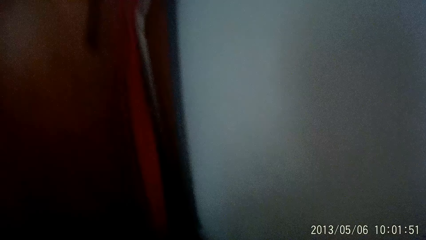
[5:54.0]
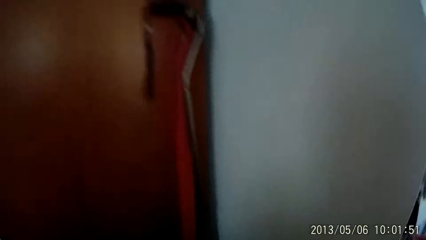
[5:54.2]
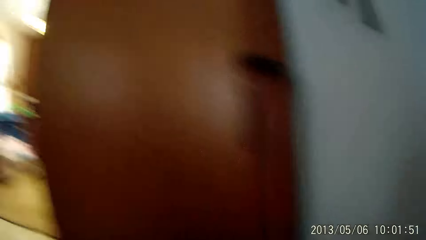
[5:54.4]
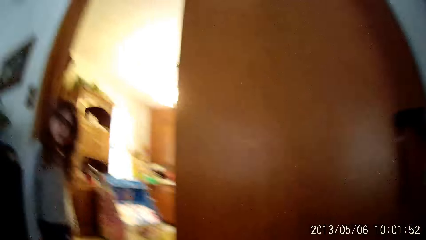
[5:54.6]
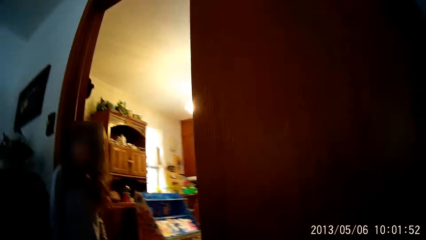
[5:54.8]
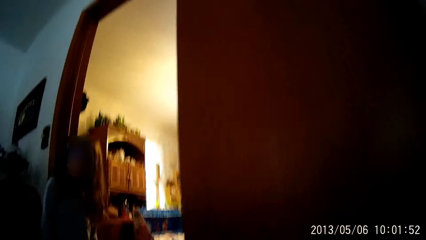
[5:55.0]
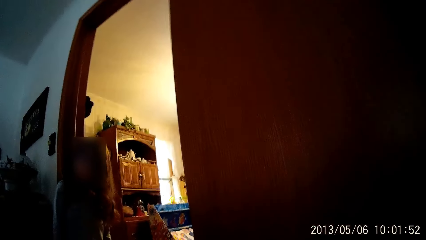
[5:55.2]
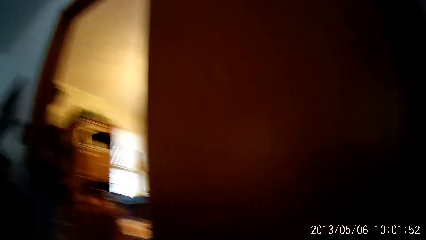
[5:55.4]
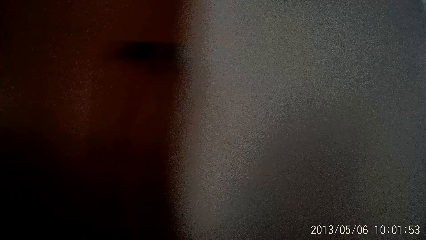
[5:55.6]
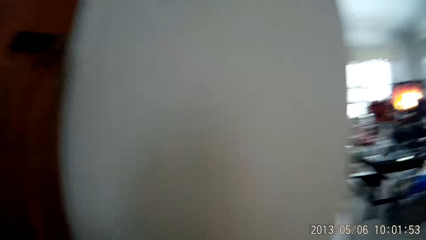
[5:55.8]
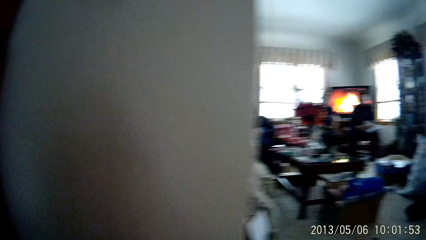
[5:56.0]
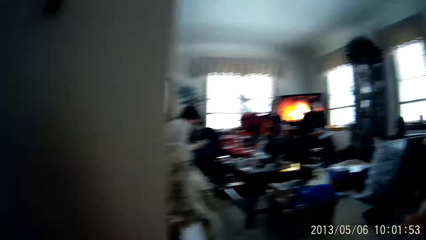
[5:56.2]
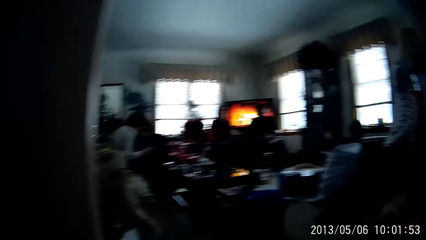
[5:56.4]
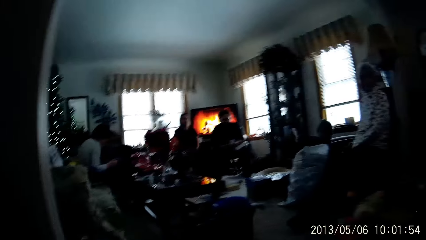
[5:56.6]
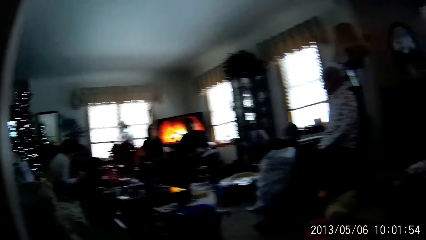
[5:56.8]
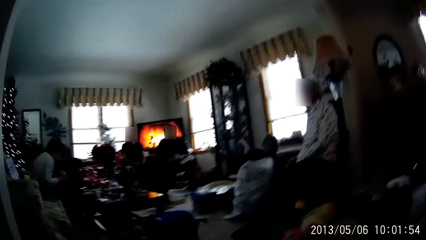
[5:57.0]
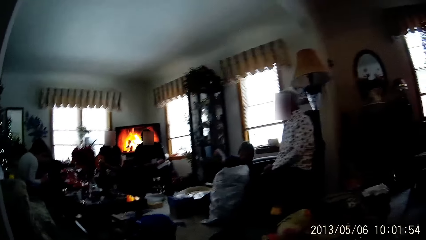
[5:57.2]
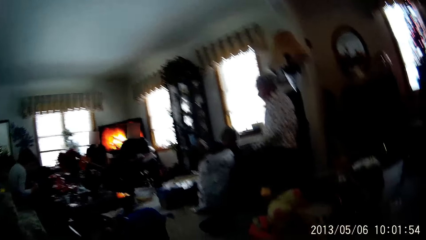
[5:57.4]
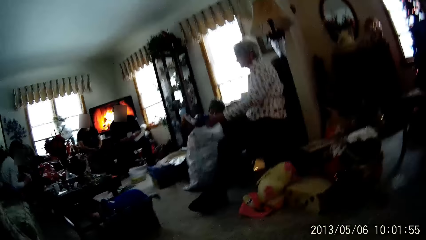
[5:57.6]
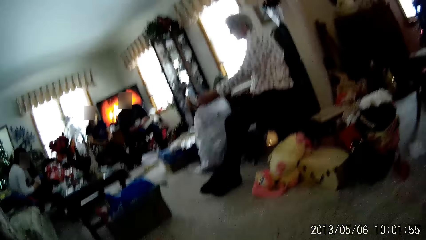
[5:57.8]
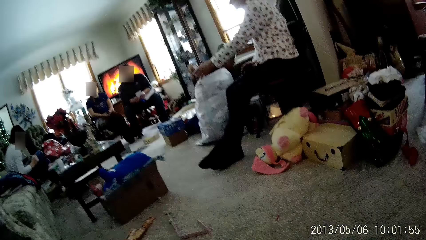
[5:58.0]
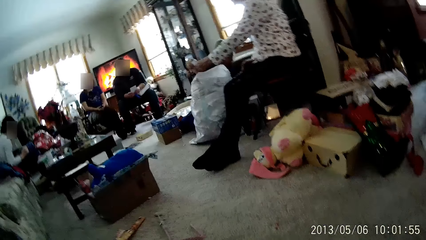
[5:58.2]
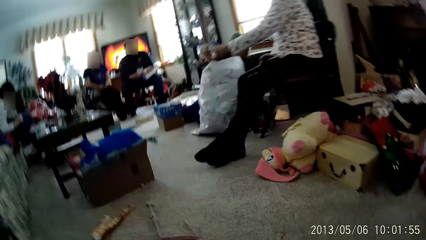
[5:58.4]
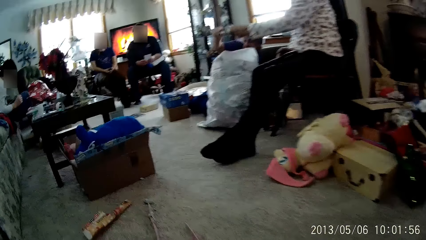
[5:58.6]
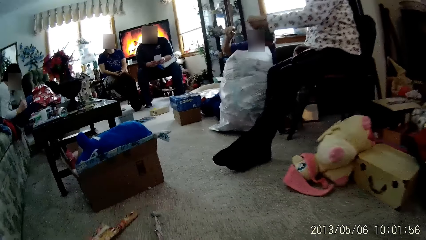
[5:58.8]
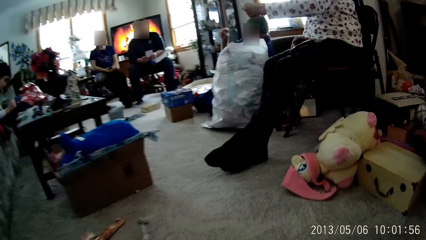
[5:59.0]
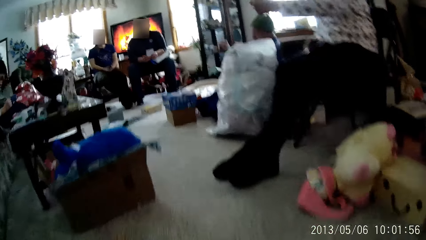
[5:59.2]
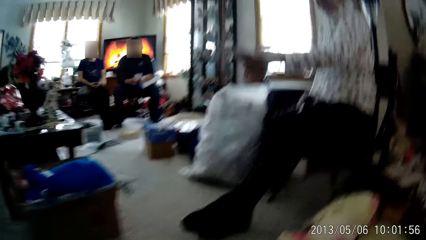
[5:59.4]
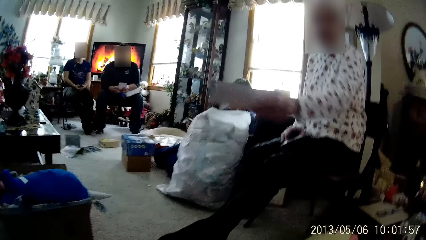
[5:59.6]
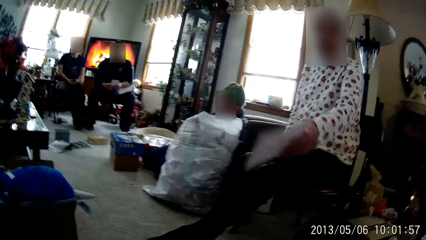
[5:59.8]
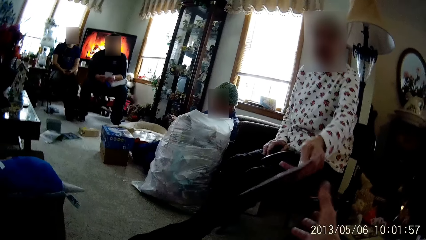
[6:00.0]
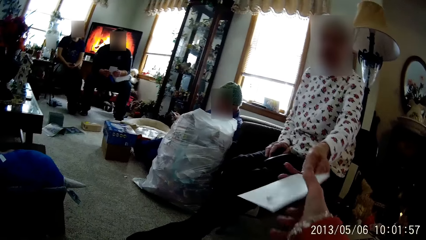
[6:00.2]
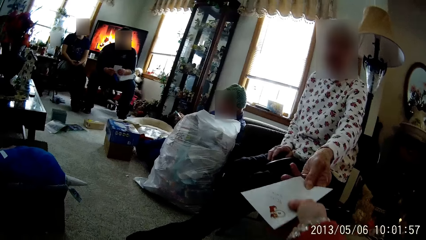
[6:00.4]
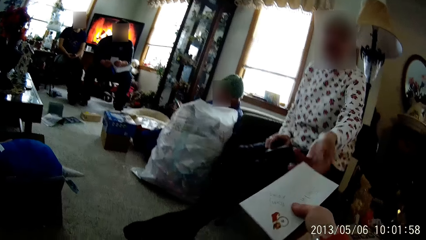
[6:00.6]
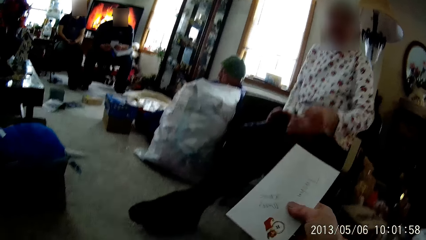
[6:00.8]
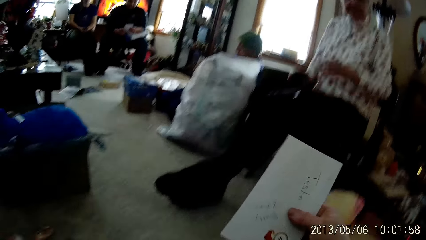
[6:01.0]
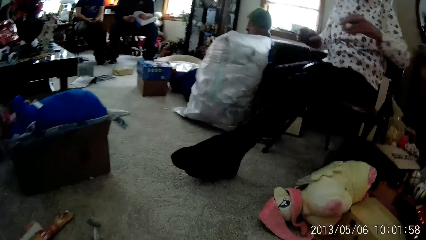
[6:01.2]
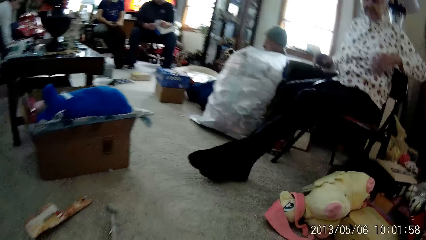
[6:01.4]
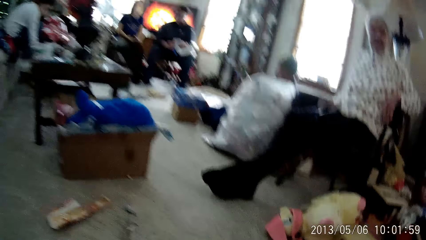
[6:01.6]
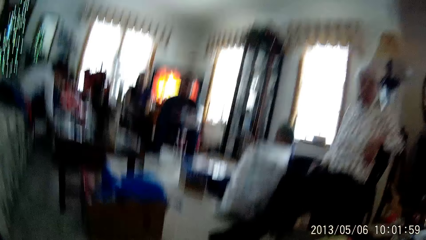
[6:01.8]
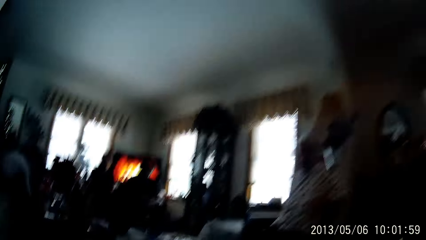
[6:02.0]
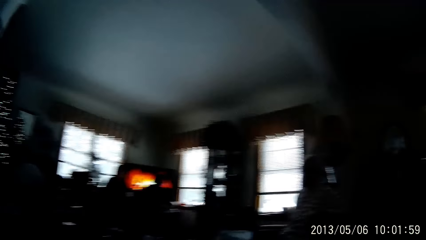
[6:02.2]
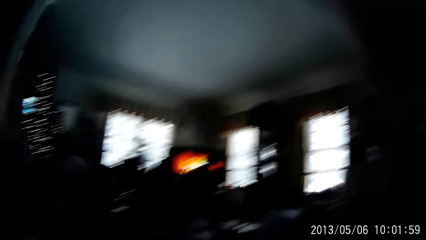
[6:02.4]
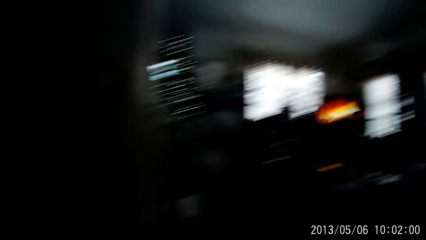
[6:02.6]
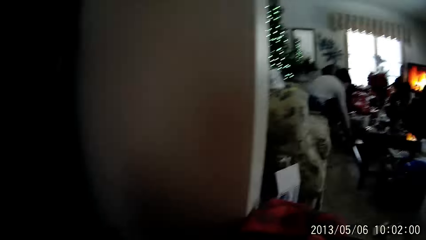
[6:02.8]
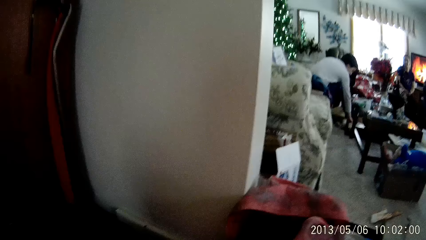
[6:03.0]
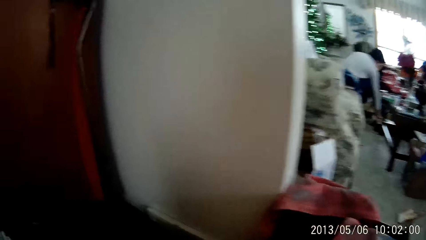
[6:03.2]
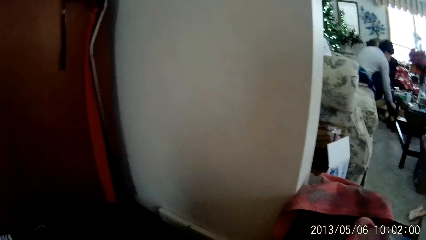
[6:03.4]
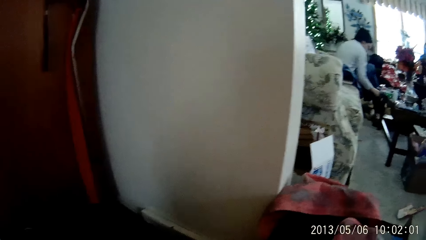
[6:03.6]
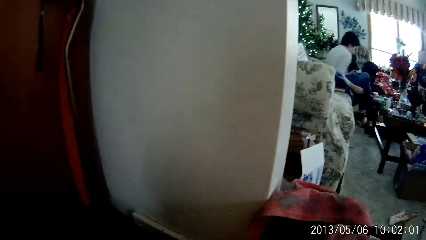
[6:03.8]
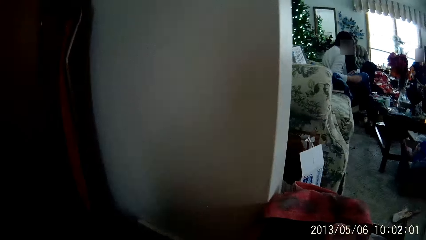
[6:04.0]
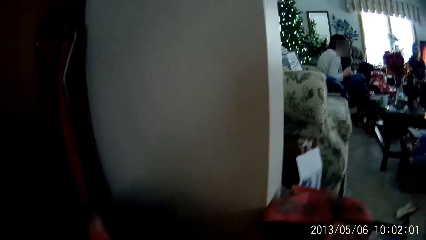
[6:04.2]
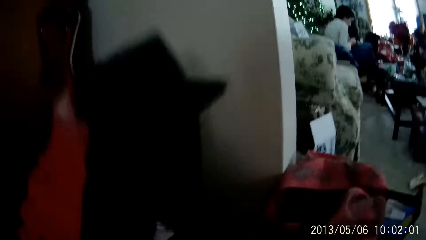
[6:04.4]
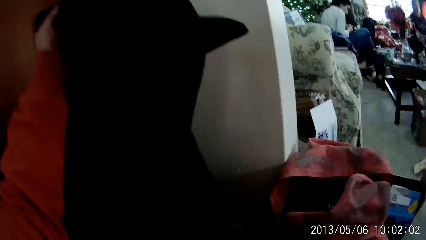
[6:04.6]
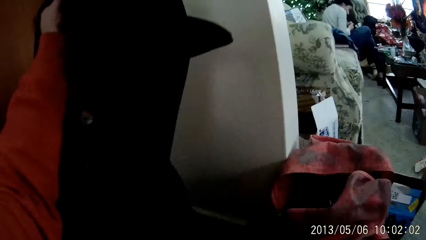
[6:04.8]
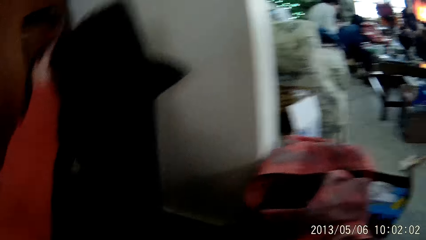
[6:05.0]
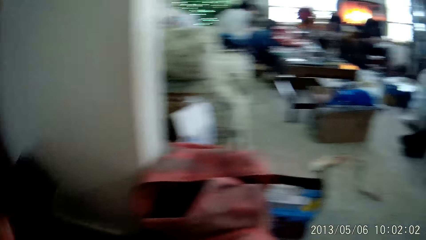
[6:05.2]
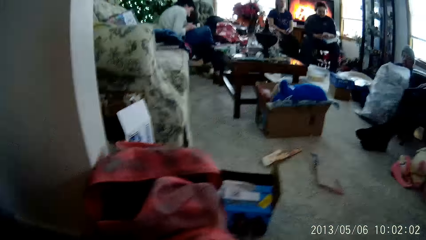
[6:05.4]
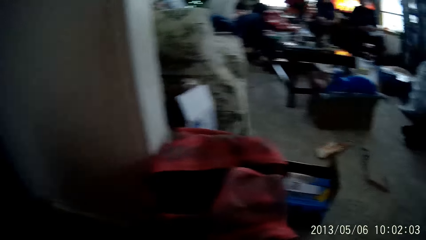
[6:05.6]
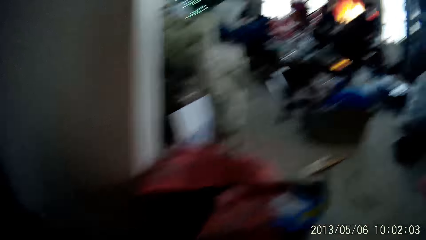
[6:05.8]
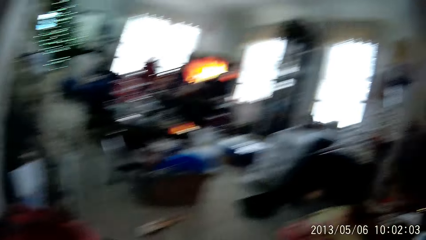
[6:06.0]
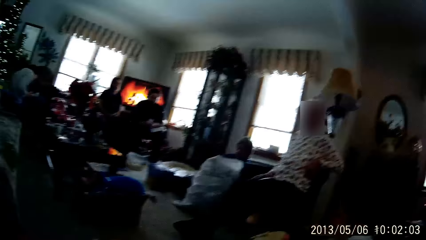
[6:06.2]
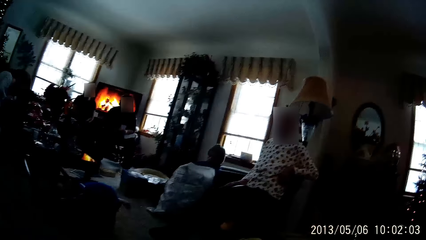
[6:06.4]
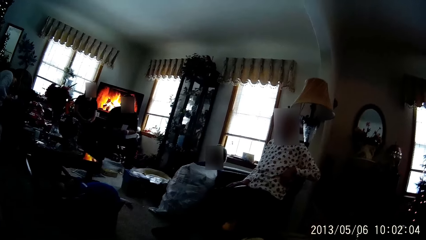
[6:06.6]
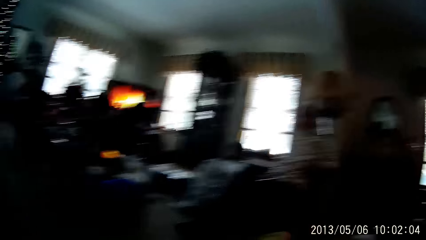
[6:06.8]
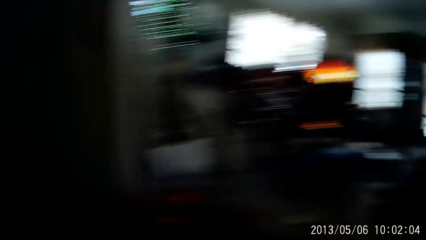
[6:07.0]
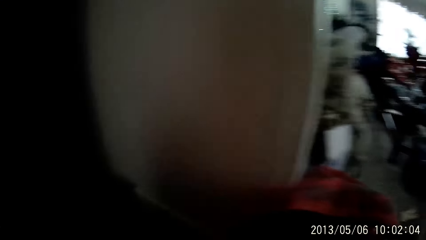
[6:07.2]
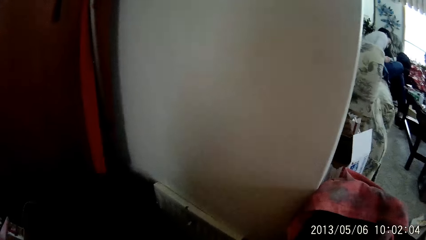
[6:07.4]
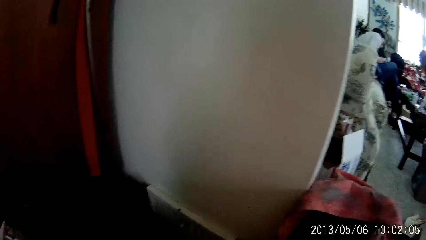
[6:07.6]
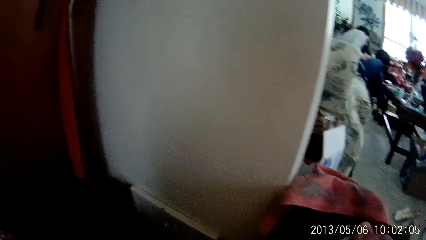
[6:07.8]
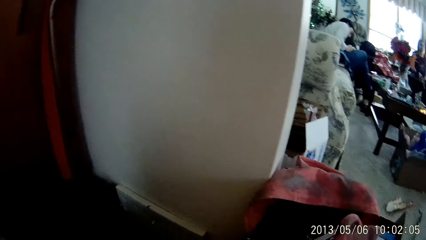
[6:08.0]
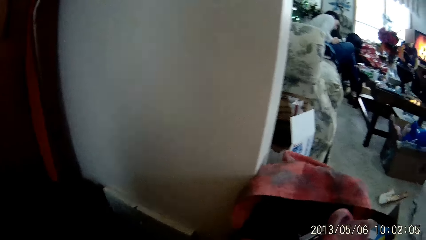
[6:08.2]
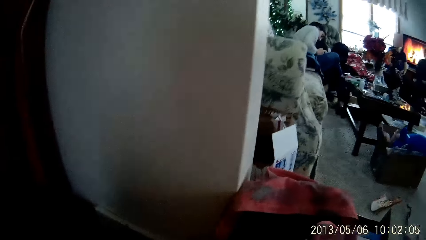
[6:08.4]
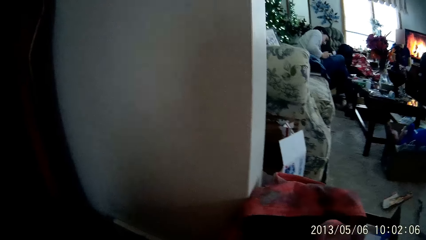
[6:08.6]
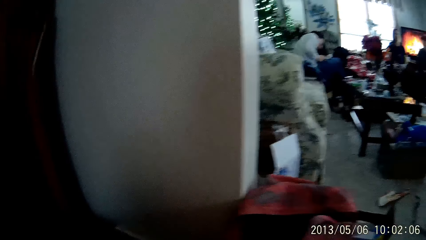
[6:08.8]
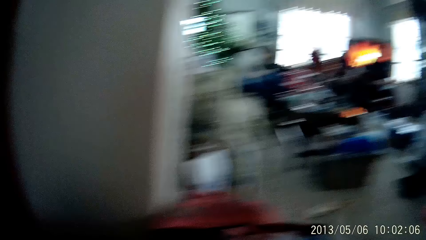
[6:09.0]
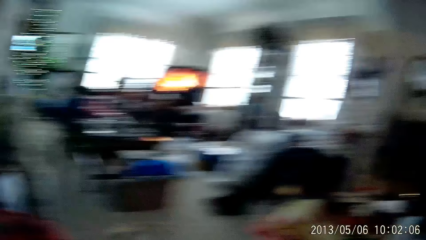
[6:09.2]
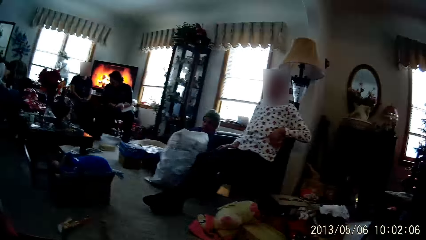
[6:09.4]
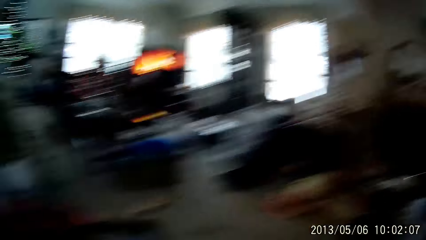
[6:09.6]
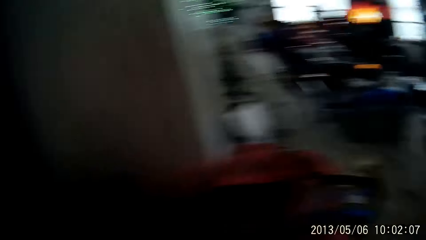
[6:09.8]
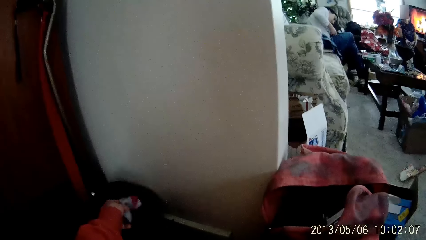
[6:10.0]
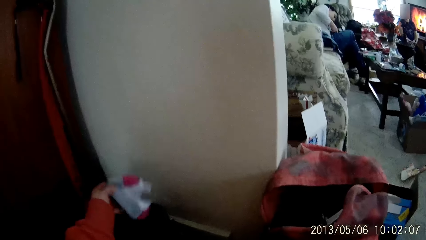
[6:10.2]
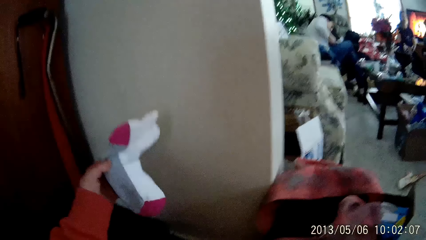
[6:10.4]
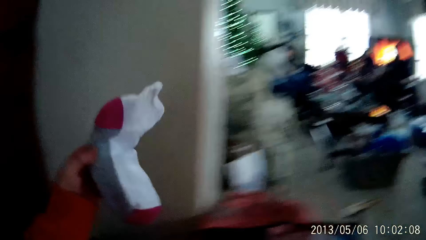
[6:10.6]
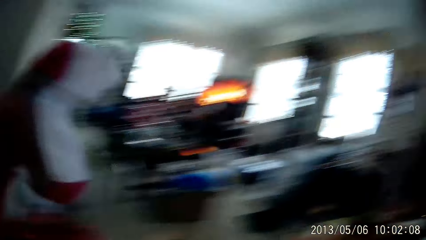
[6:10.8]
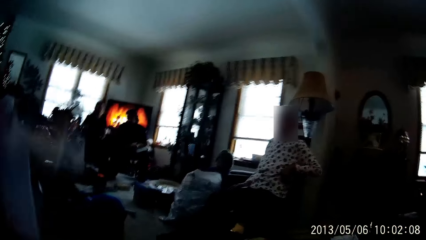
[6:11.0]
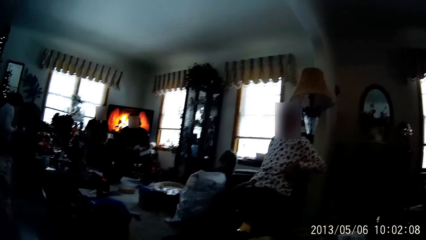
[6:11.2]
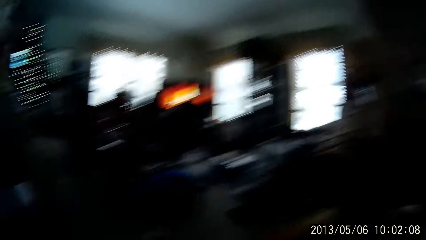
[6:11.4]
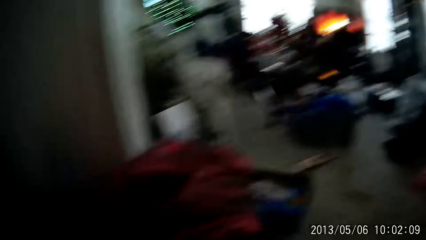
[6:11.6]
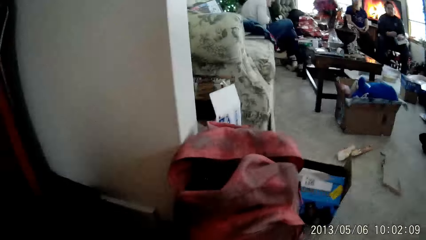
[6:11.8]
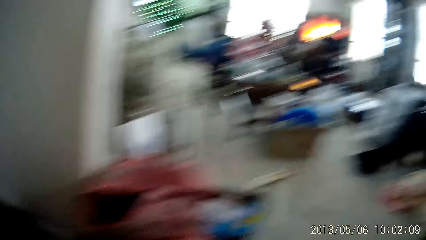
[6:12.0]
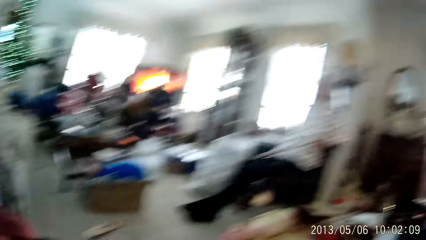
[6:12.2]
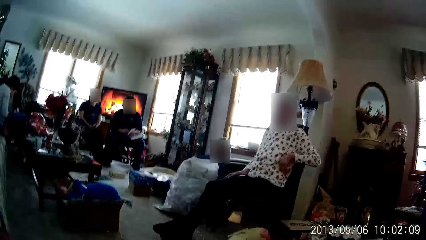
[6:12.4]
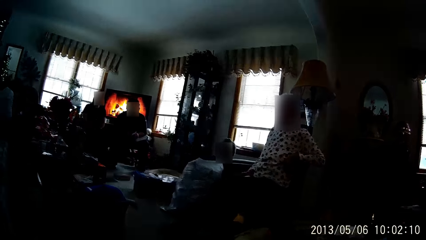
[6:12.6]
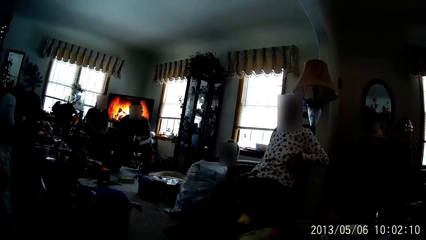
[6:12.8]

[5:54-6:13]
The camera wearer walks around. A woman takes an envelope from the man with her left hand. The camera wearer takes the envelope from the woman with her right hand. She walks around. A boy picks an envelope from the floor with his right hand. The boy folds the envelope with both hands. The camera wearer lifts a cloth. She walks around. She picks a sock from a bag on the floor with her left hand.
